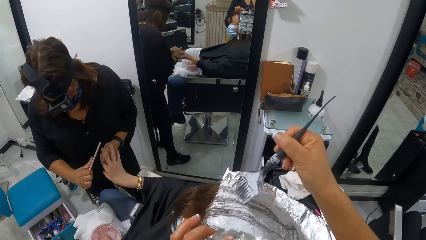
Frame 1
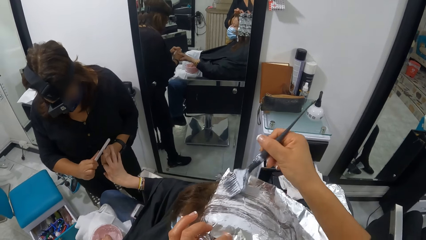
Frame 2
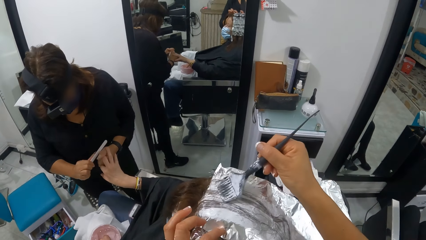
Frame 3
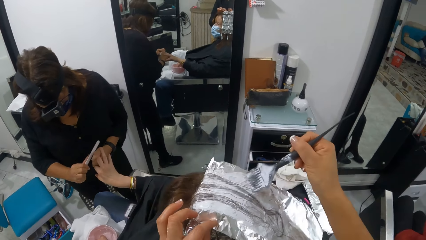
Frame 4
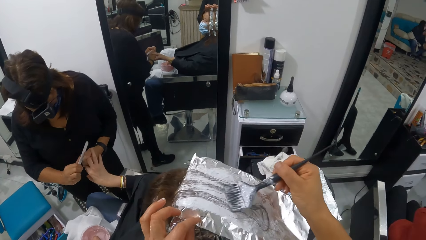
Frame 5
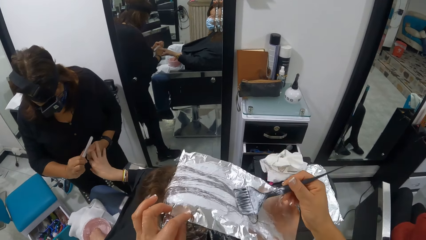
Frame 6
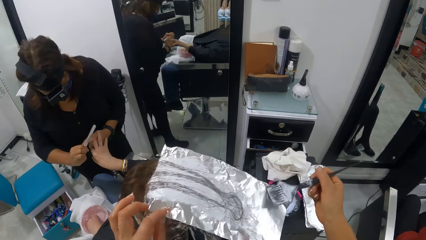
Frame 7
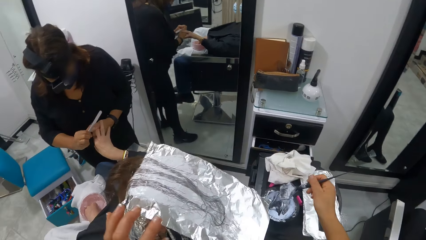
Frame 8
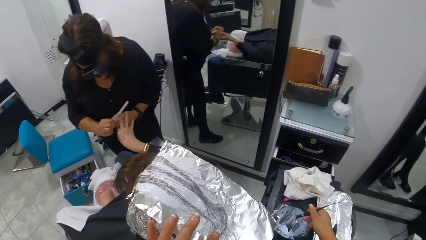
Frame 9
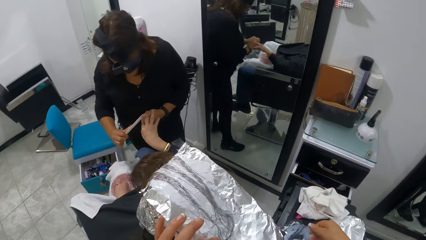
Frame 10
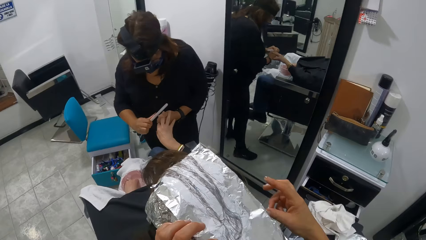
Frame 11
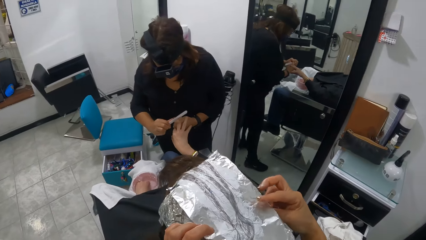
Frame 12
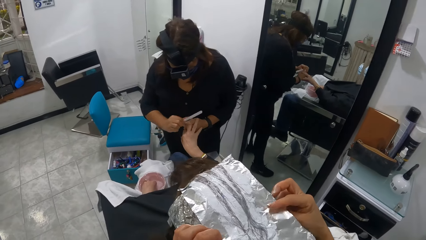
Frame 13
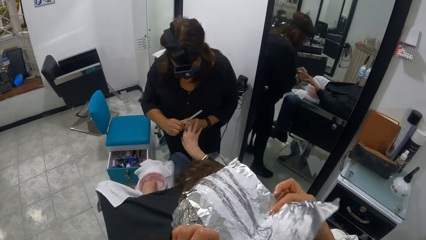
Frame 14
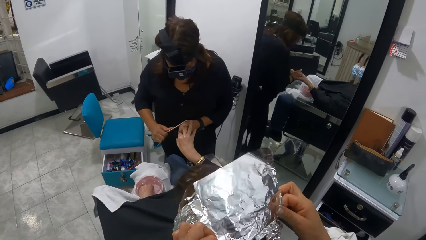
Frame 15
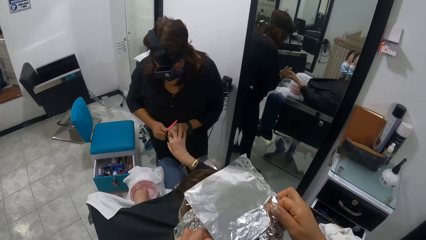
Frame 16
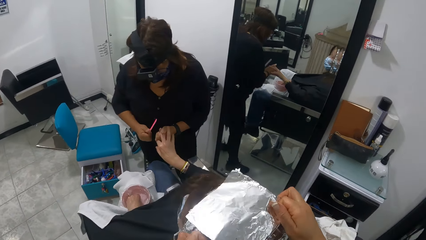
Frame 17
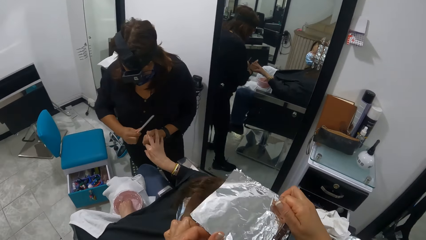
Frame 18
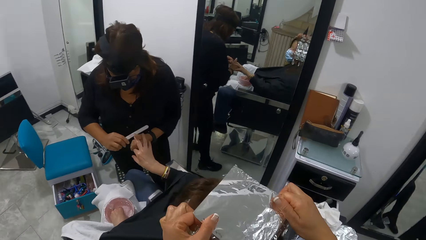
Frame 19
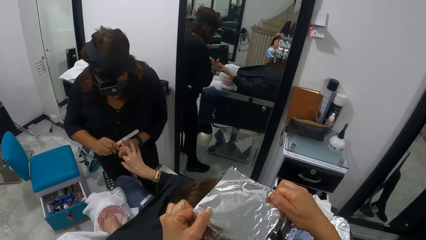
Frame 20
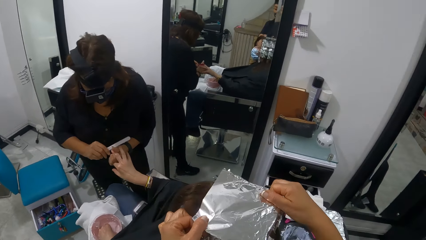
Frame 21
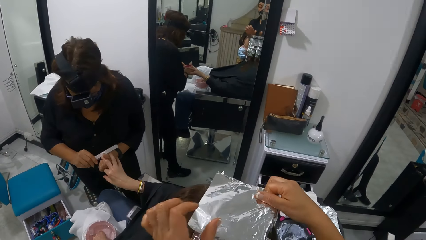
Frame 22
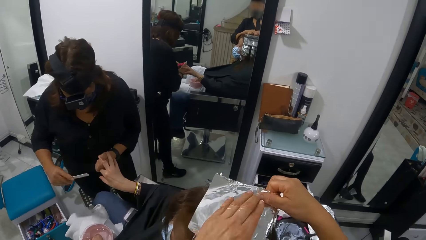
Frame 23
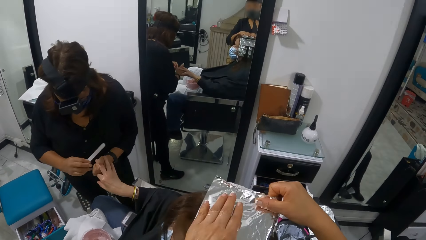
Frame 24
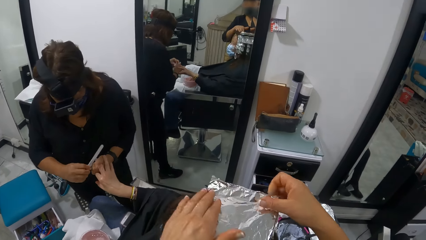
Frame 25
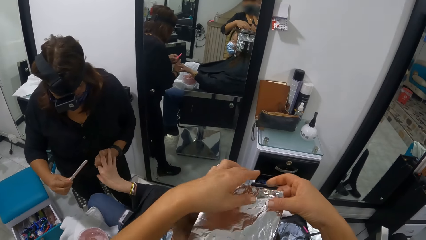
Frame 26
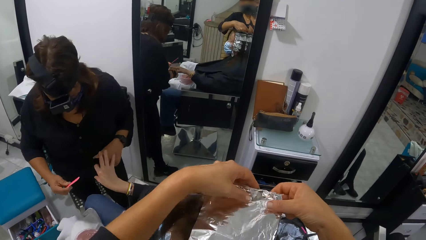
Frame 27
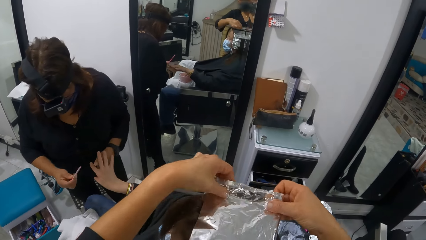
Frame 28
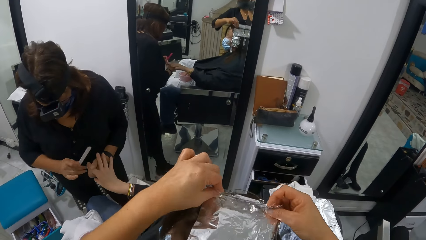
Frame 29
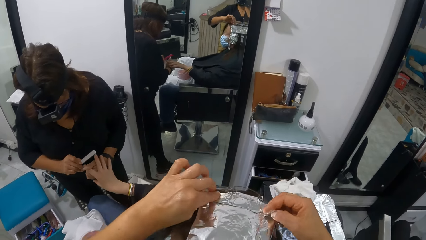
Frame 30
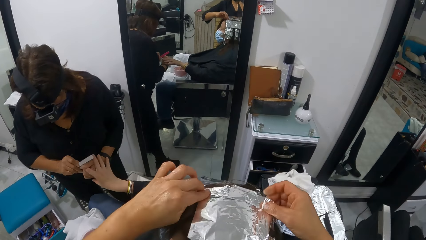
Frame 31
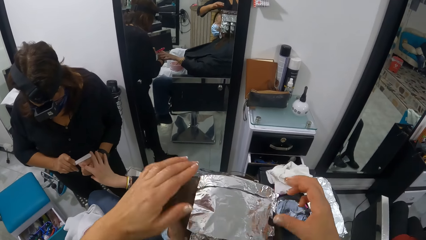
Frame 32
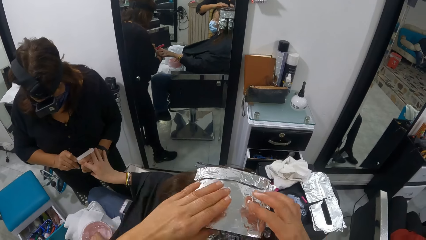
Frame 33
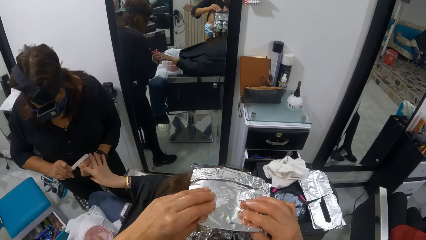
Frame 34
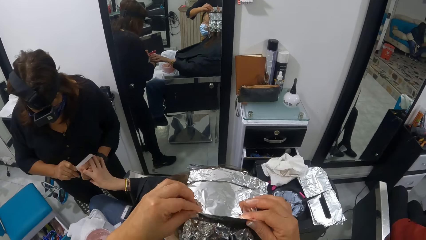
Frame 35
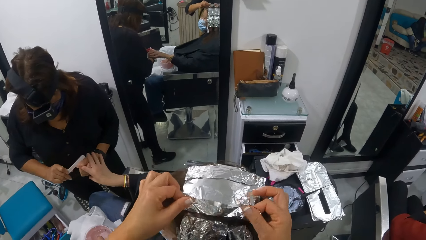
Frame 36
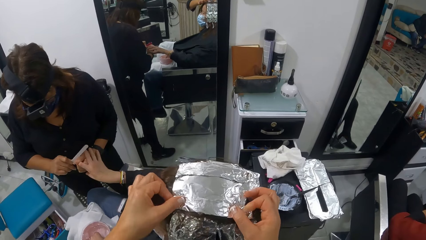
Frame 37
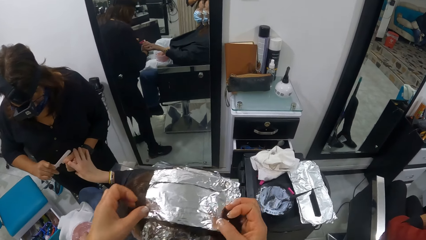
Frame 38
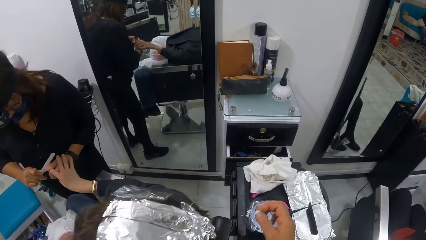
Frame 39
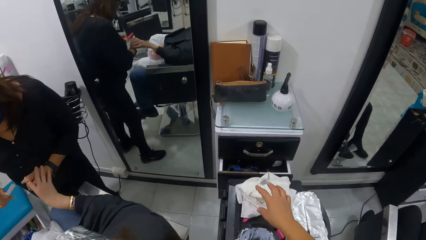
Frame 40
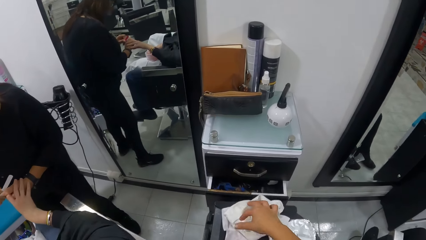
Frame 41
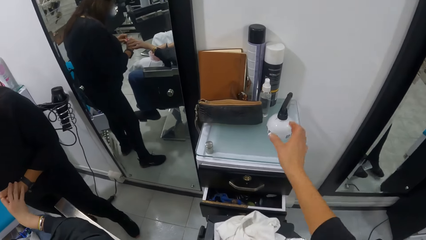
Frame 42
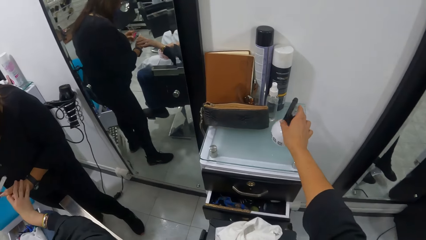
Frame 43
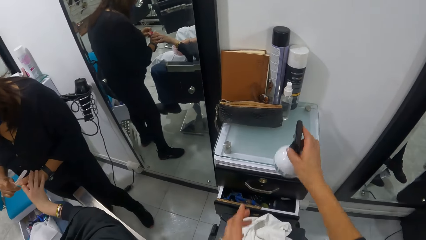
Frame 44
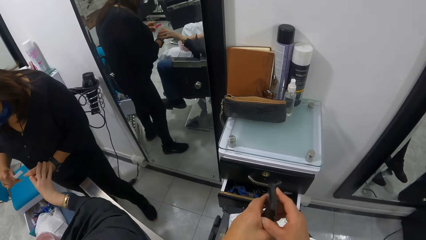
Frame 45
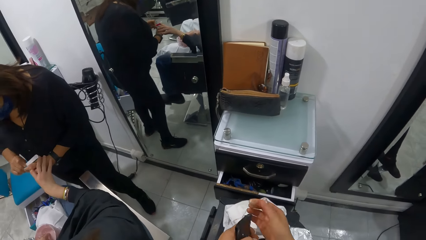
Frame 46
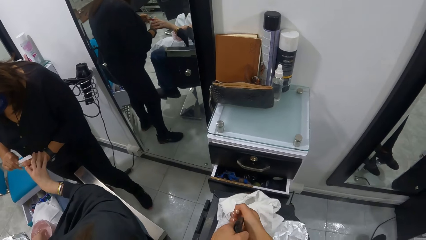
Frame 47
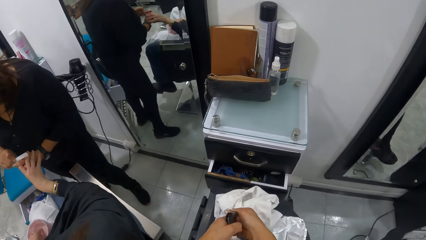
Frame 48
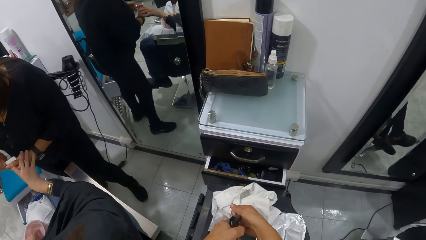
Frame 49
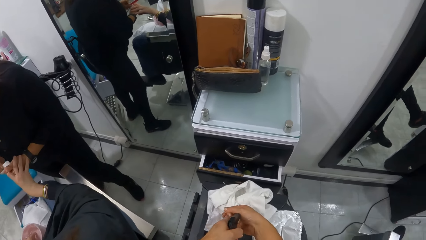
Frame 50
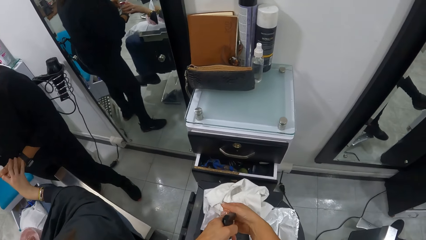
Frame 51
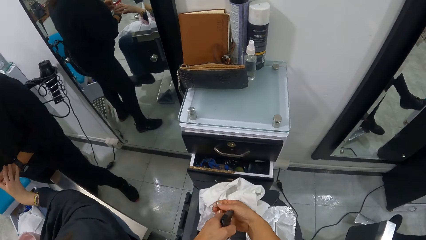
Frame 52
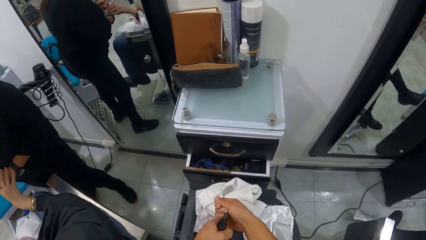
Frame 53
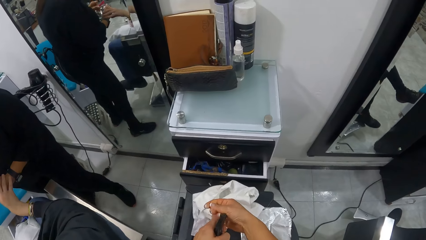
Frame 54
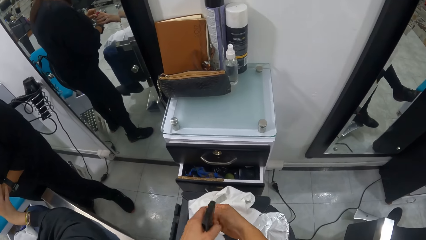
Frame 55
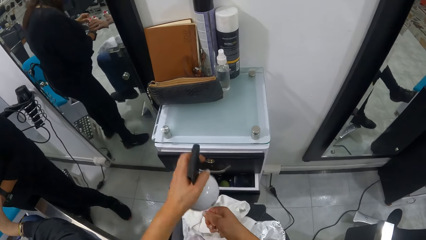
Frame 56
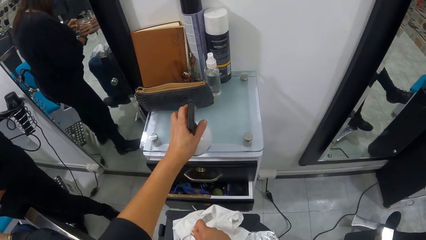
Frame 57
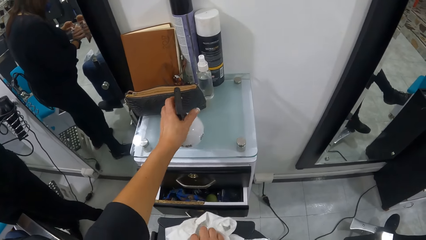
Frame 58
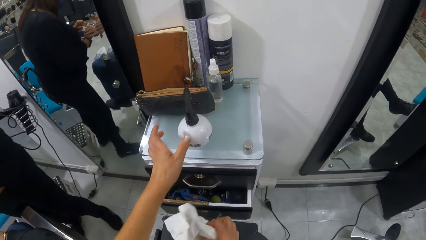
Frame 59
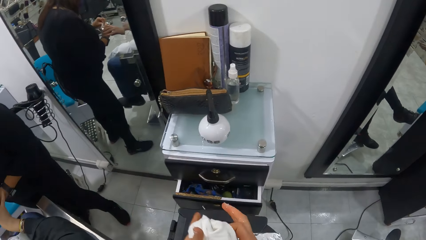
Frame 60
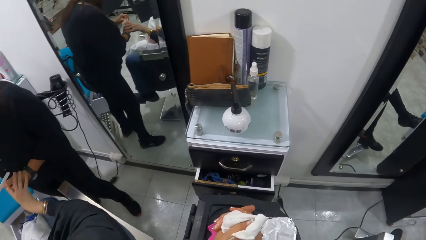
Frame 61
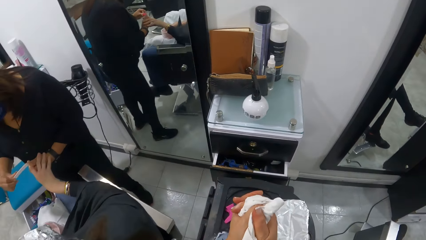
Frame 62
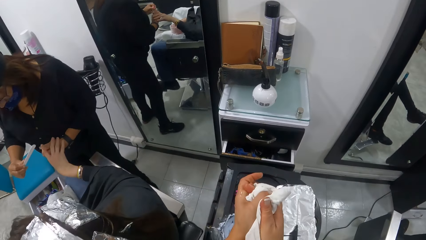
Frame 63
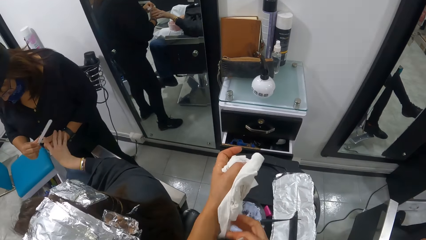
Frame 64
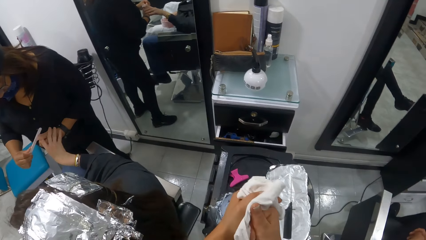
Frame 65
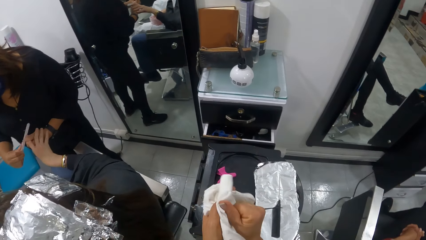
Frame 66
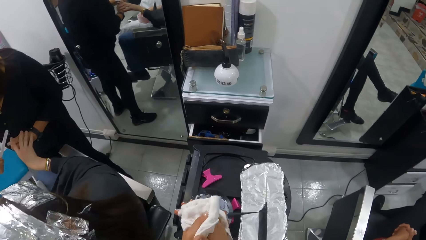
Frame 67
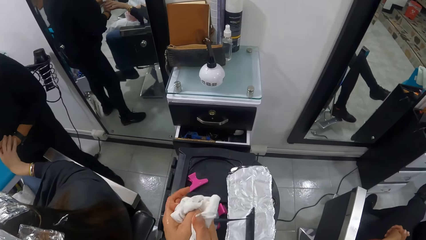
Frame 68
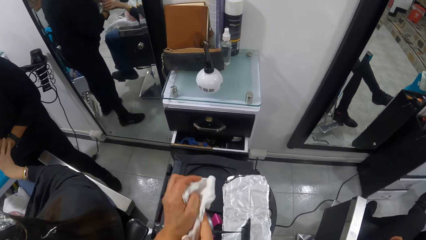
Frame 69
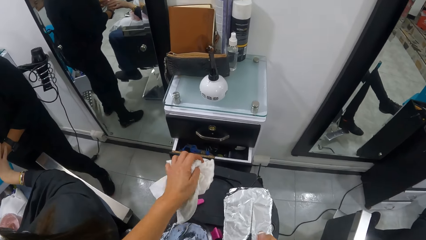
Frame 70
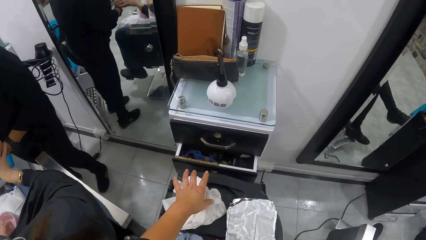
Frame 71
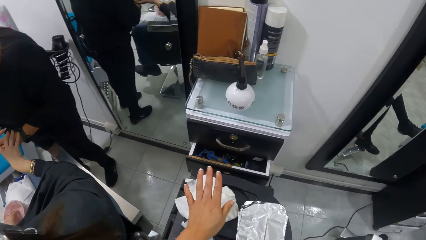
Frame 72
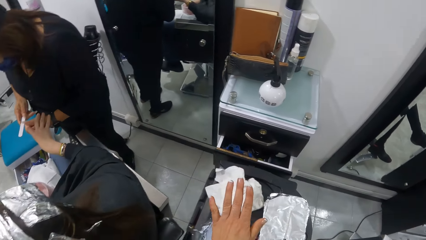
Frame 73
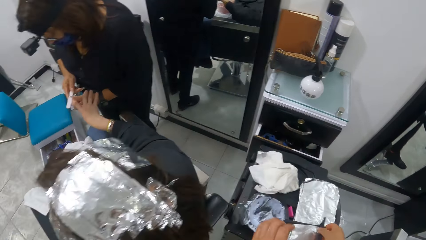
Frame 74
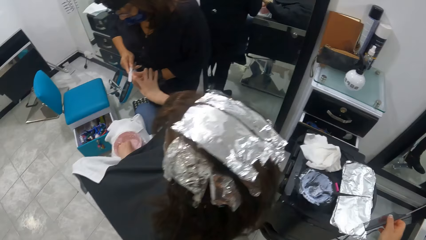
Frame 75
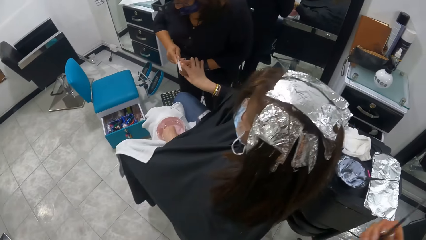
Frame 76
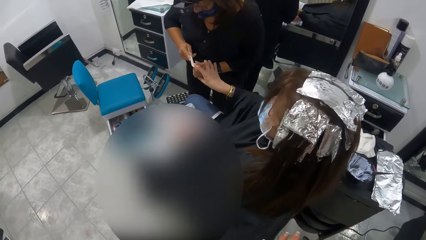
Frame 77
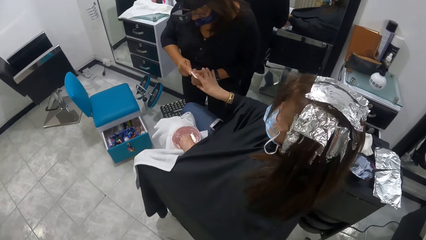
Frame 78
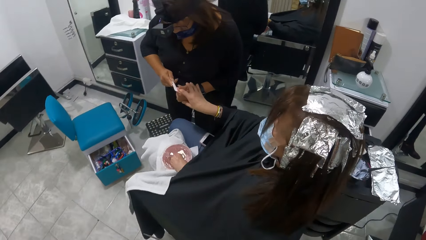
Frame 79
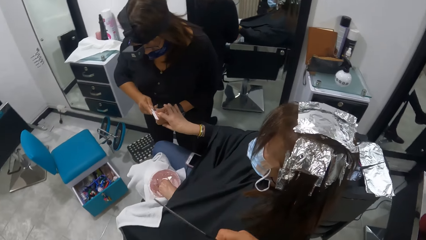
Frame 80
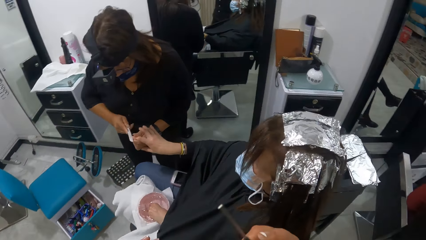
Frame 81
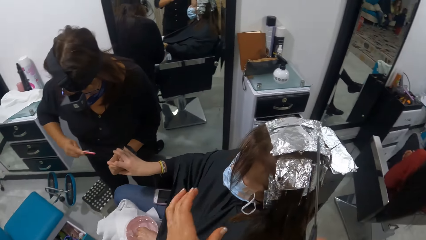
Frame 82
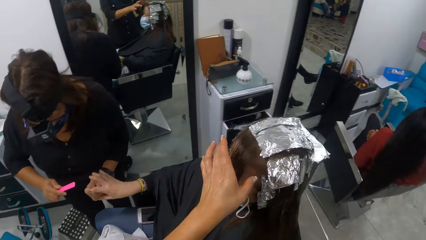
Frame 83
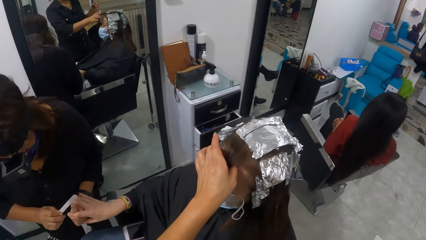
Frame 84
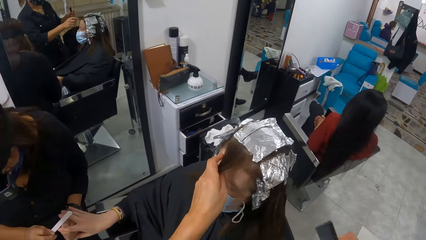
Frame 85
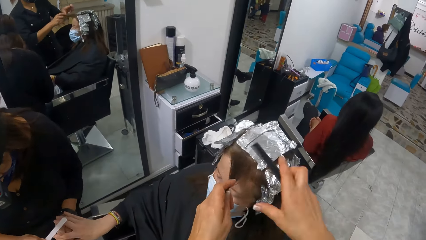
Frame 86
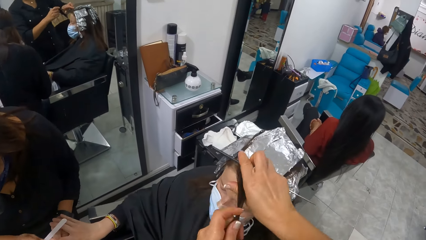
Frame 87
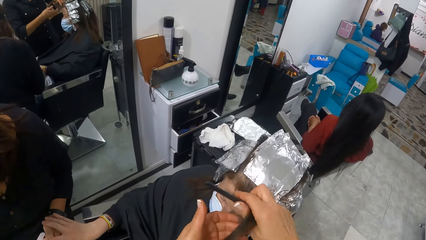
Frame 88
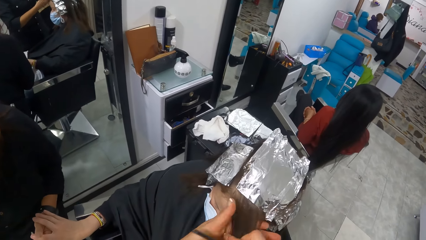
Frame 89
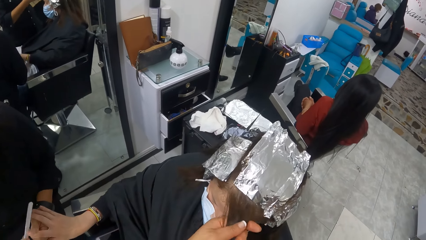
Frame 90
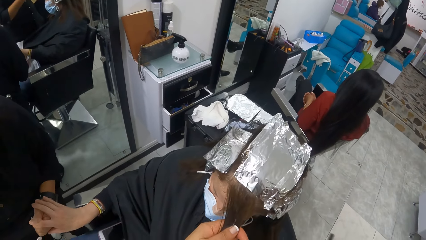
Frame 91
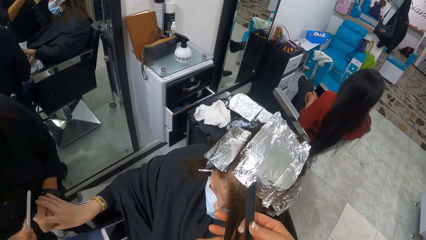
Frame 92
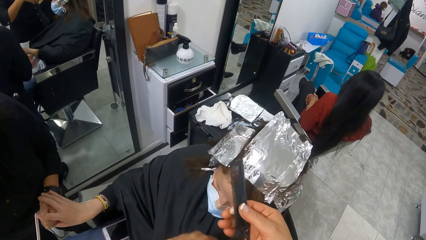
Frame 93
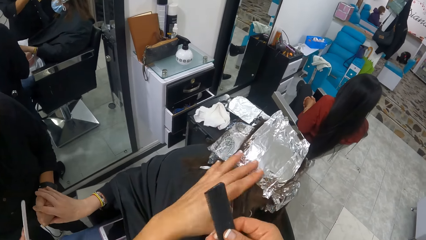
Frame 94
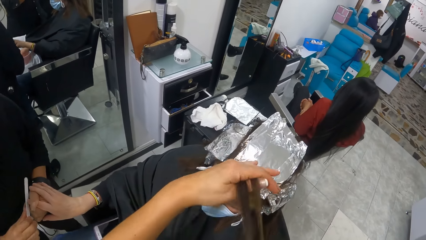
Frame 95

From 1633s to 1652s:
The camera wearer holds the foil. She drops the brush in her right hand into the jar of dye on the tray. She moves the brush down, moves her hand from the head. She folds the sheet of foil on the woman's head with both hands. She picks up a bottle of disinfectant from a cabinet with her right hand. She passes the bottle of disinfectant from her right hand to her left hand. She sprays some disinfectant on her right hand with her left hand. She drops the bottle of disinfectant on the top of the cabinet with her left hand. She picks up a napkin from the table with her right hand. She cleans both hands with the napkin. She drops the napkin on the table with her left hand. She grabs the woman's hair with her left hand. She combs the woman's hair.
